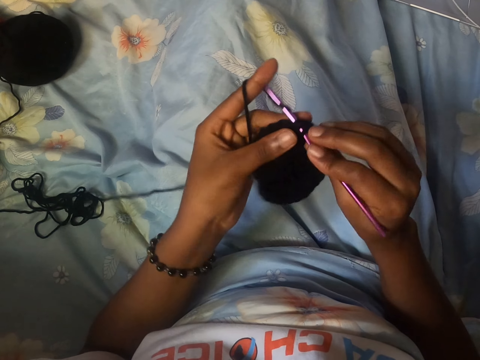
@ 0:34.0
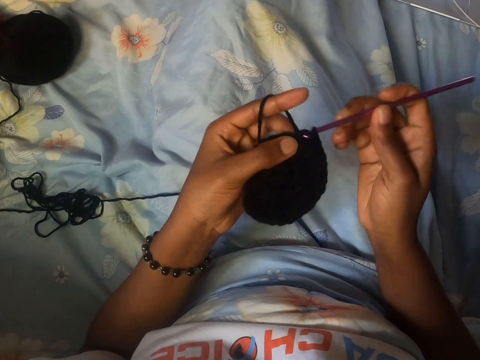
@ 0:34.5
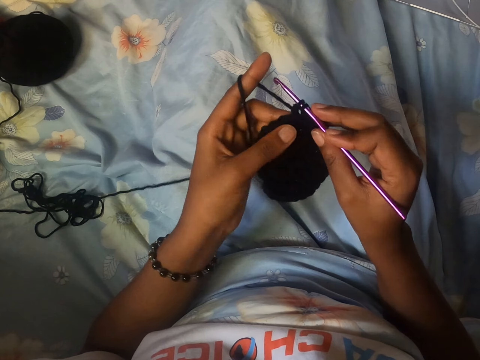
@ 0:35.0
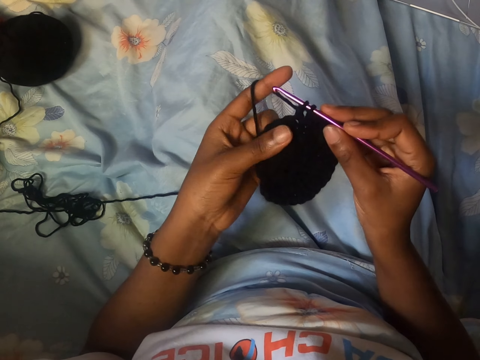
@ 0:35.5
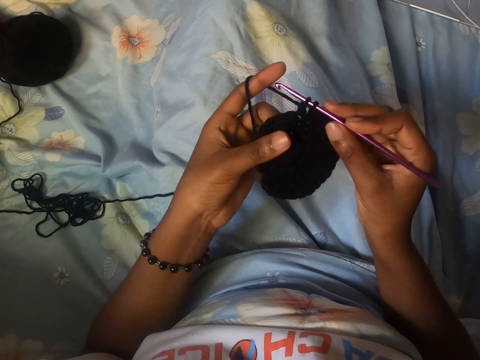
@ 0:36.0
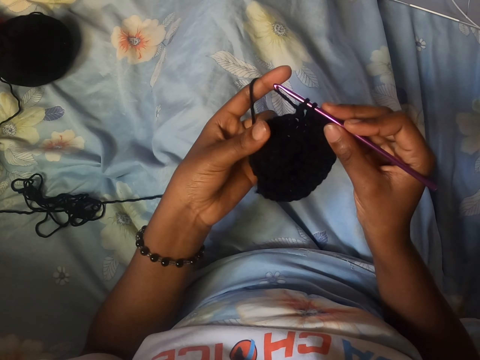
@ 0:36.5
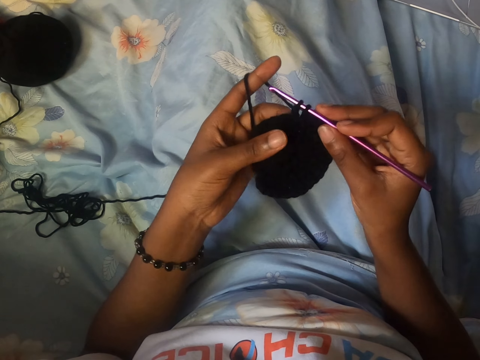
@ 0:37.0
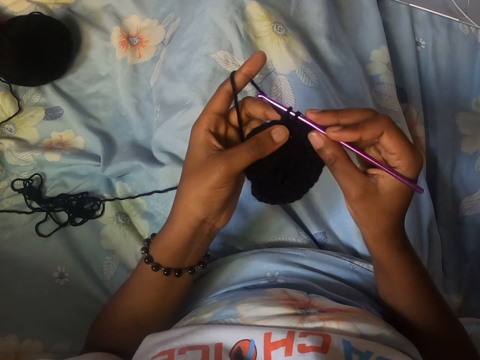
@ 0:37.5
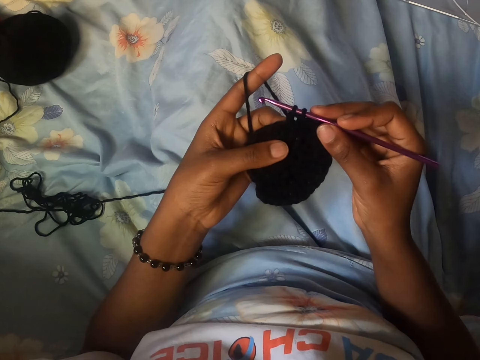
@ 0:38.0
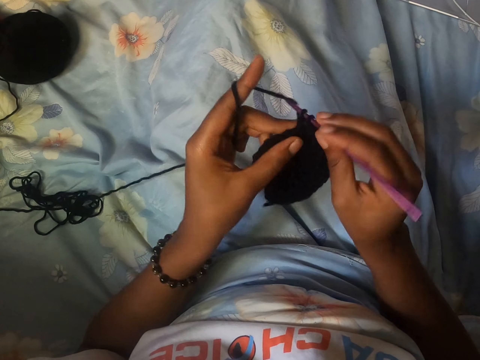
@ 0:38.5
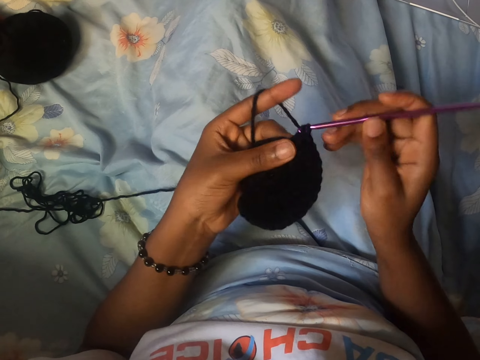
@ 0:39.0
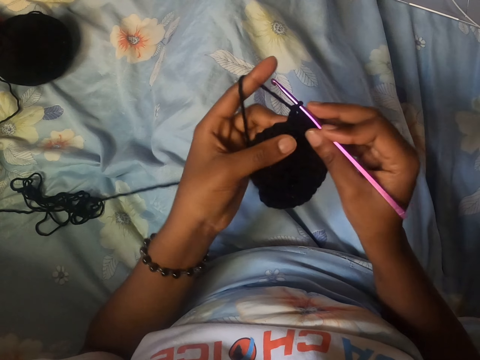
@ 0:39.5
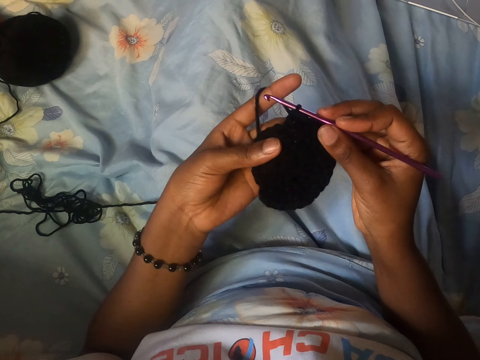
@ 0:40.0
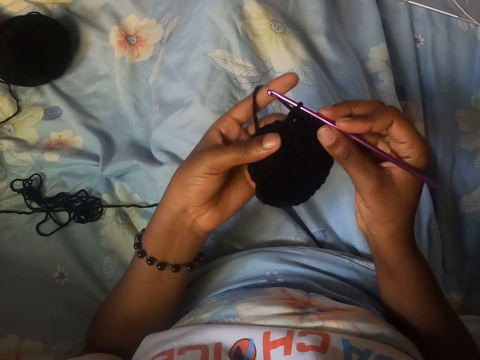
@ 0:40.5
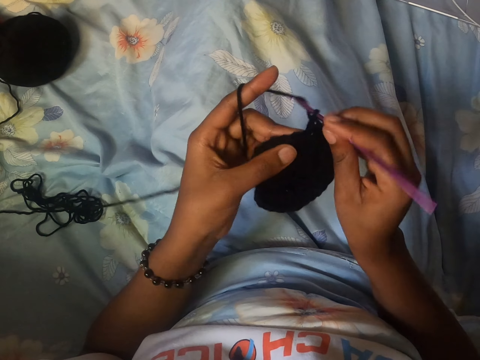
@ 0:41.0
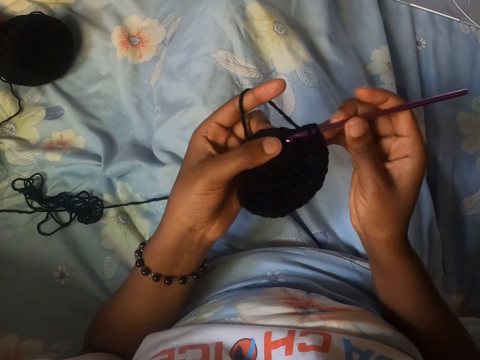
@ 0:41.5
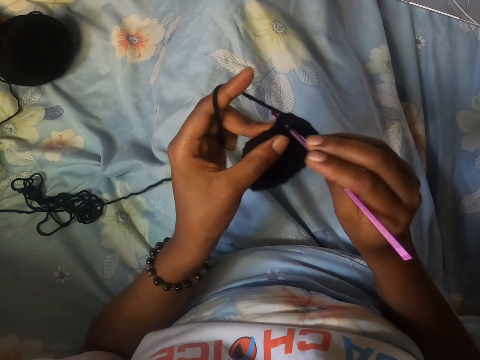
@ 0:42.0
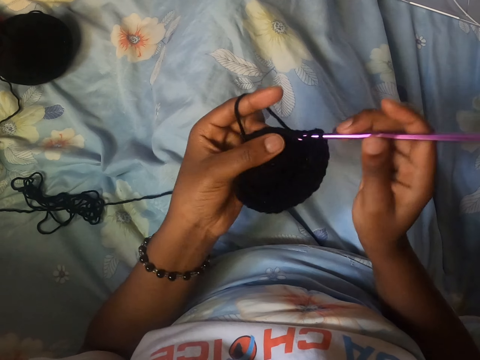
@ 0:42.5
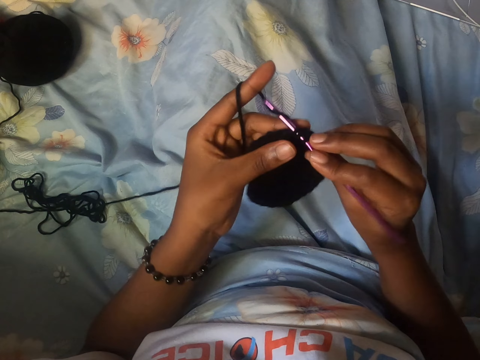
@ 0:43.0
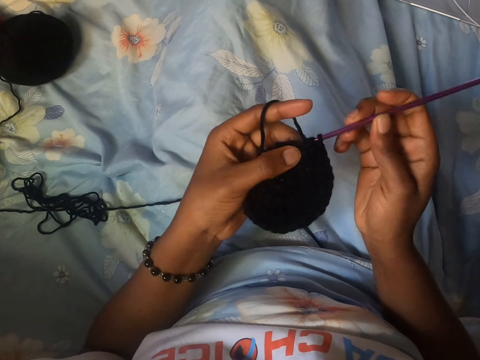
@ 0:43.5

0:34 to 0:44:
The camera wearer adjusts the craft with her left hand. She crochets yarn with the crochet hook in her right hand. She adjusts the craft with her left hand. She crochets yarn with the crochet hook in her right hand.

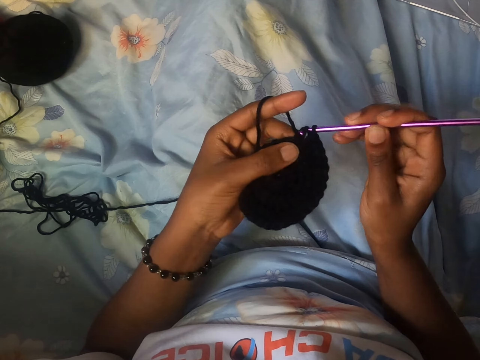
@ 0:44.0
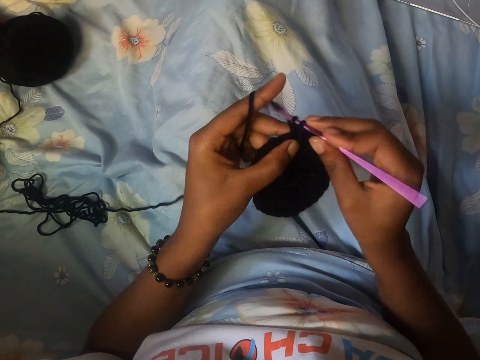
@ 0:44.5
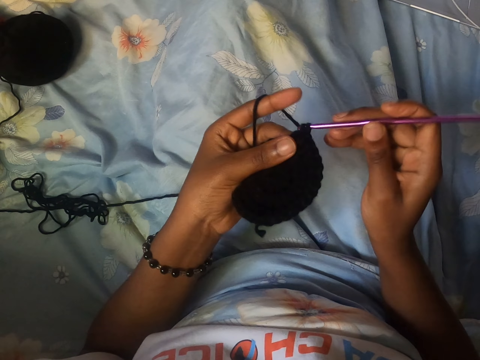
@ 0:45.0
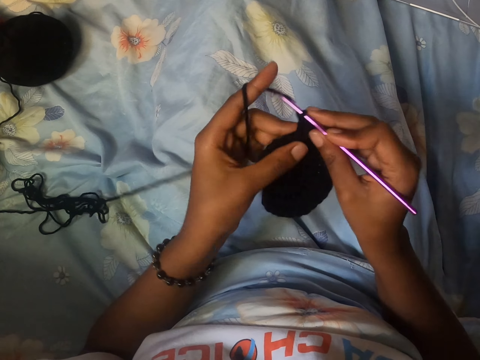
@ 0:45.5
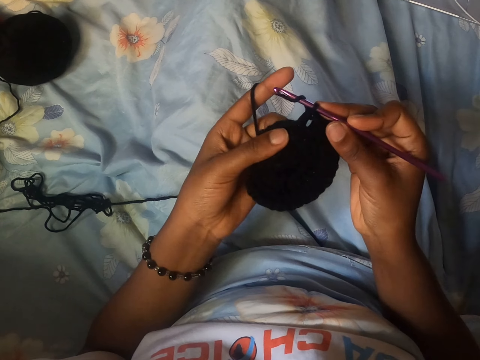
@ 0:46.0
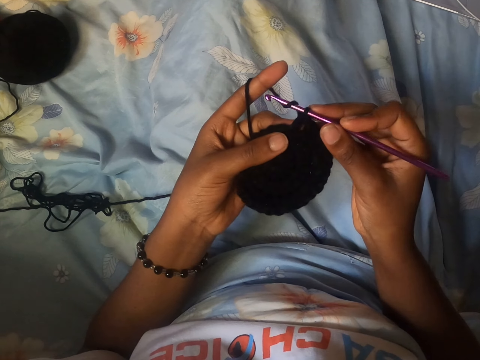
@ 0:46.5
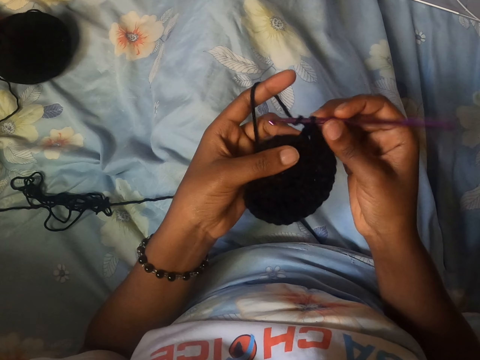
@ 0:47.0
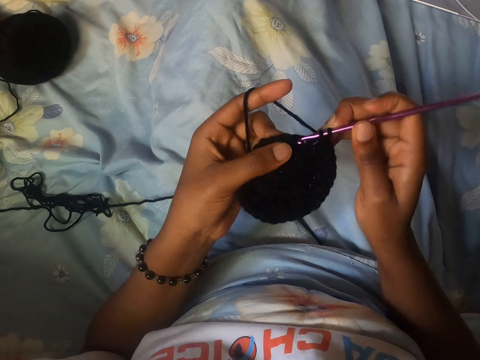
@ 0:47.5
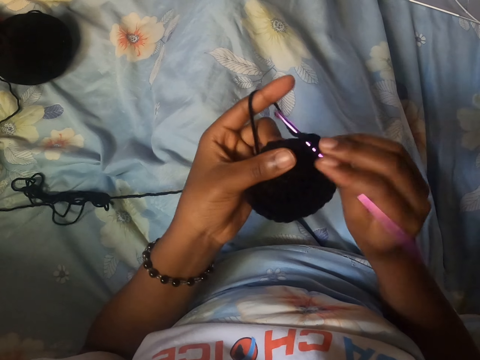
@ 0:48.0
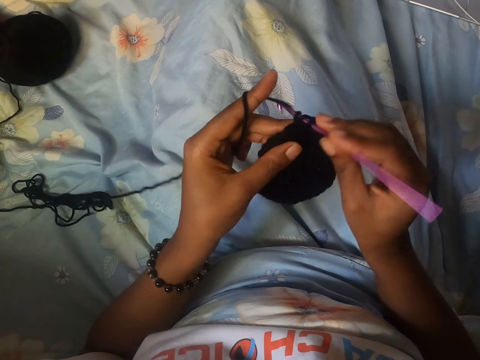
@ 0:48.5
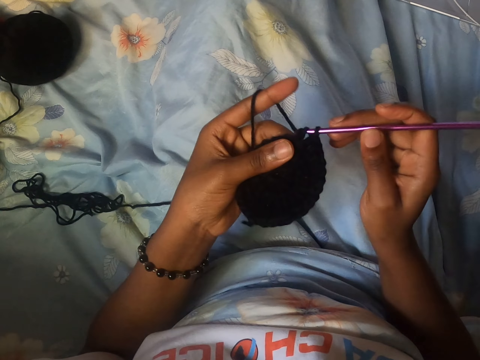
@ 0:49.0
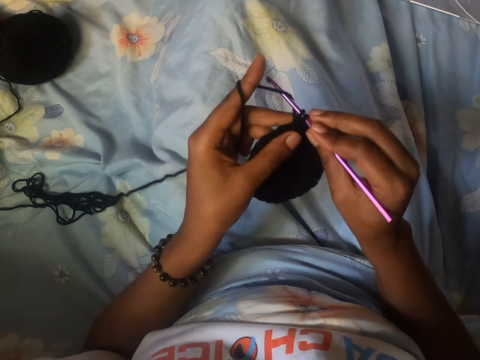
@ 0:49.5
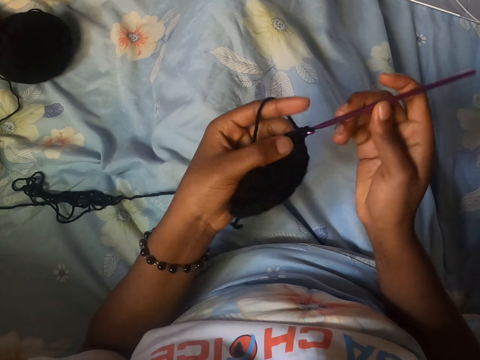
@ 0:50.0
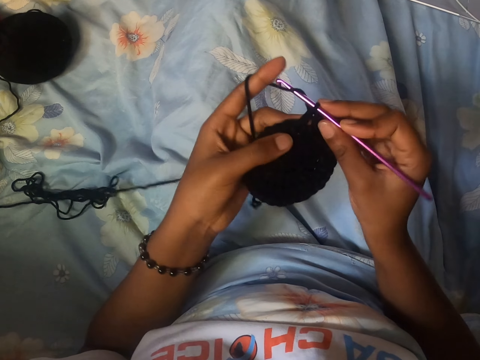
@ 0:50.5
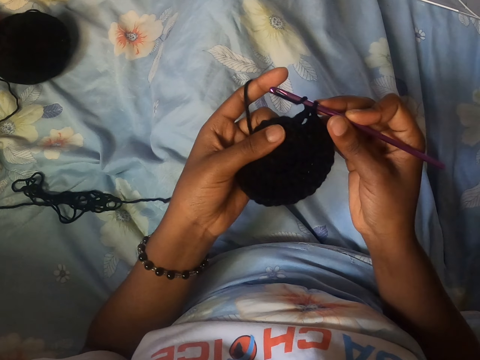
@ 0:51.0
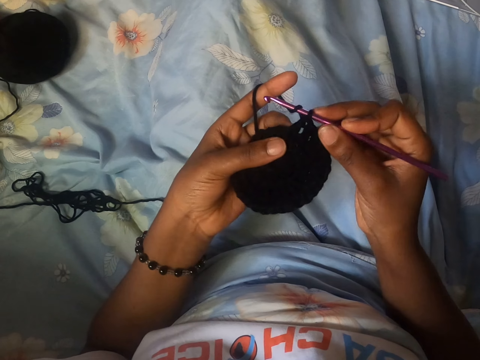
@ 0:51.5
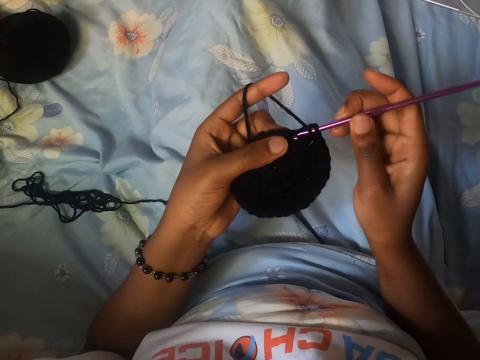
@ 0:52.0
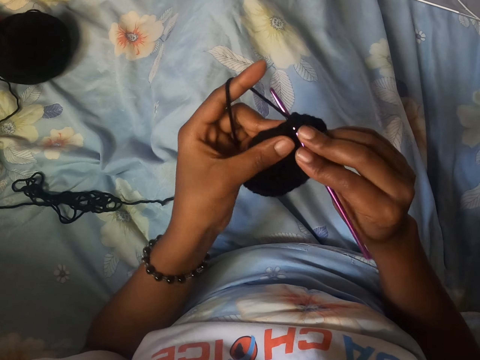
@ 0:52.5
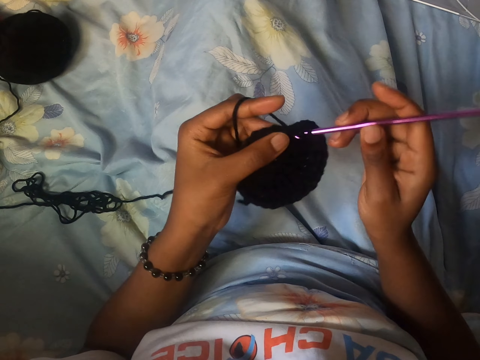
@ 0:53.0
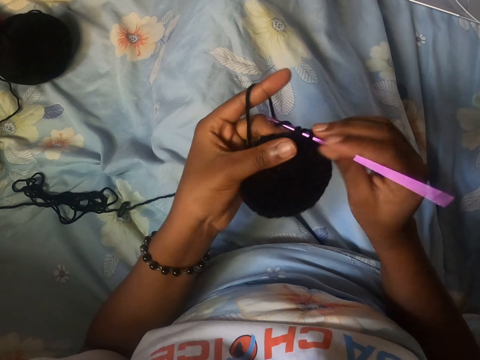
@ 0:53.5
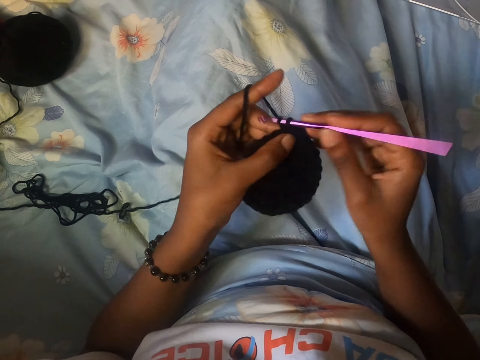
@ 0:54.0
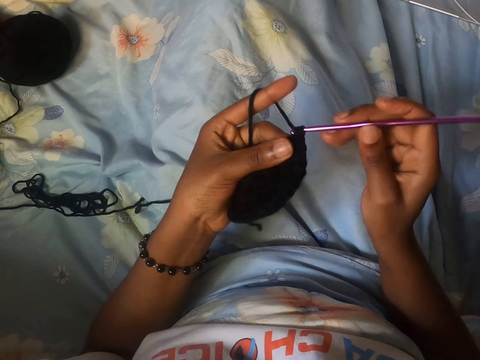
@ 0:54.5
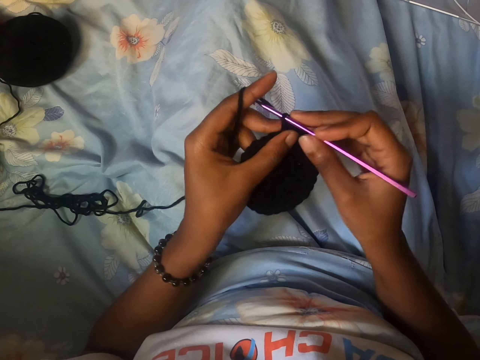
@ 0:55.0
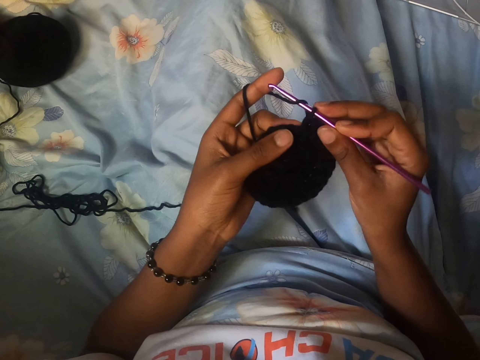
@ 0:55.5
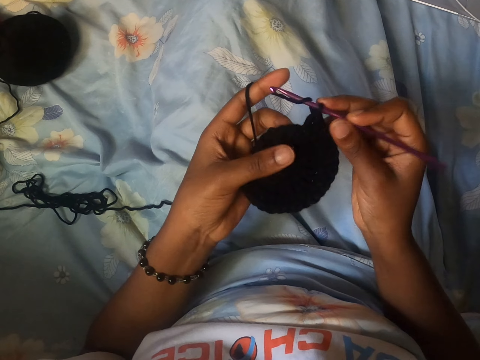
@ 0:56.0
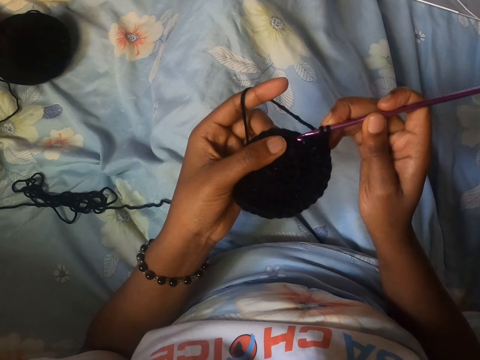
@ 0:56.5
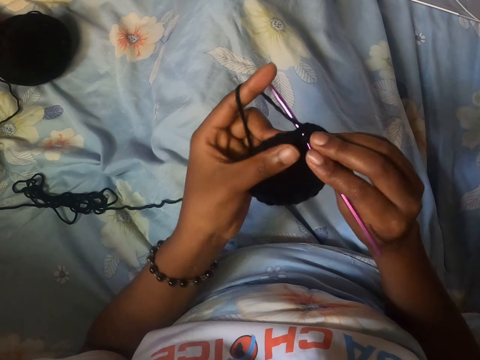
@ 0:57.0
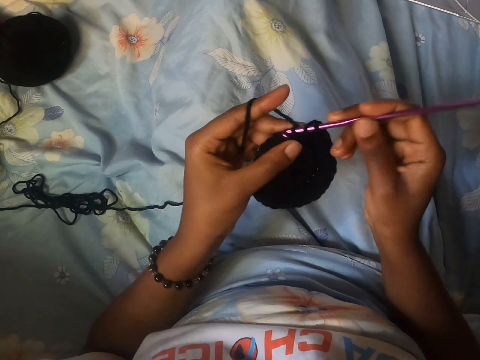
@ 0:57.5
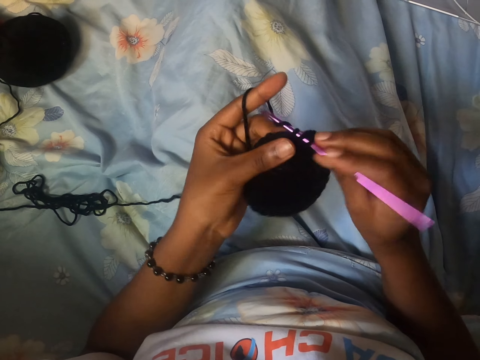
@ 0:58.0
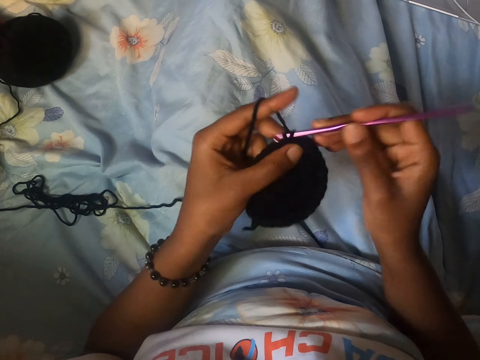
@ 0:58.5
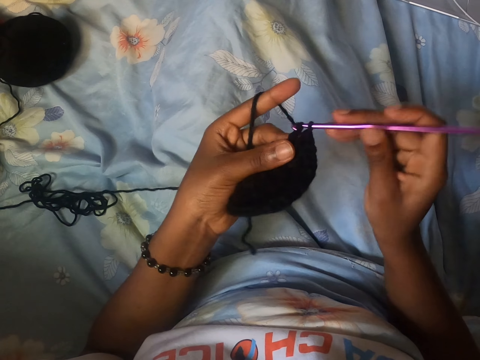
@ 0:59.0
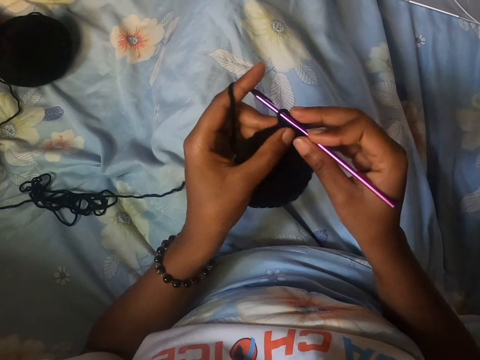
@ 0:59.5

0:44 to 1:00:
The camera wearer adjusts the craft with her left hand. She crochets yarn with the crochet hook in her right hand. She adjusts the craft with her left hand.
